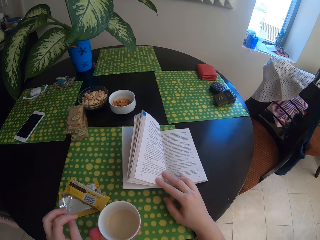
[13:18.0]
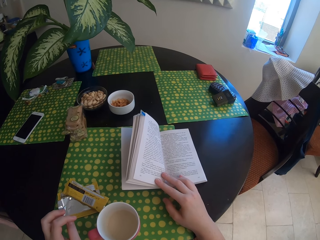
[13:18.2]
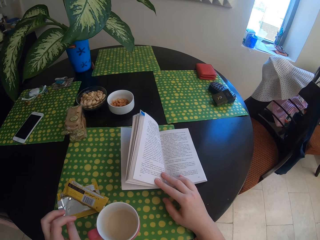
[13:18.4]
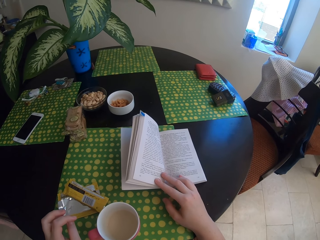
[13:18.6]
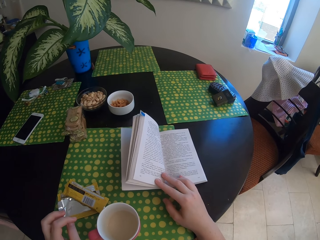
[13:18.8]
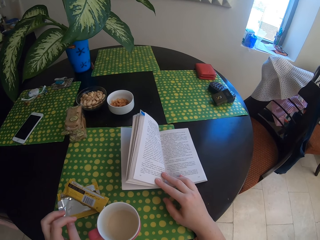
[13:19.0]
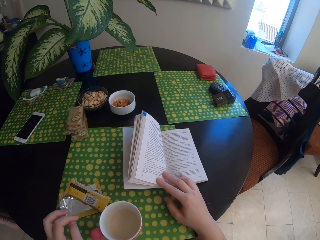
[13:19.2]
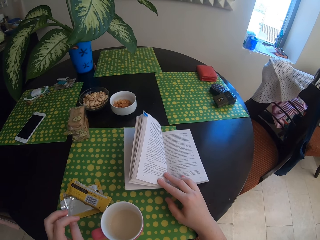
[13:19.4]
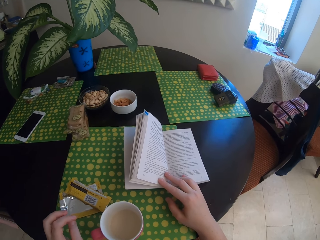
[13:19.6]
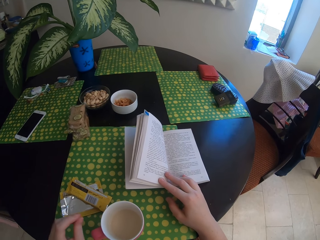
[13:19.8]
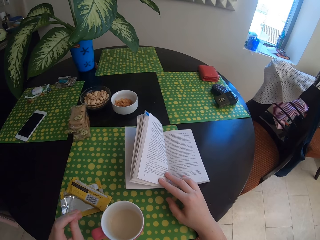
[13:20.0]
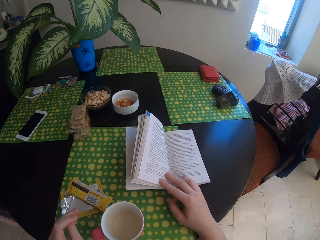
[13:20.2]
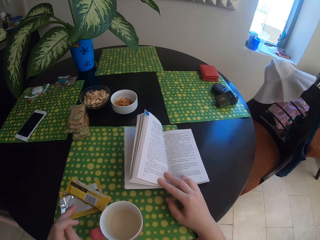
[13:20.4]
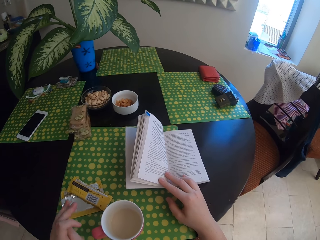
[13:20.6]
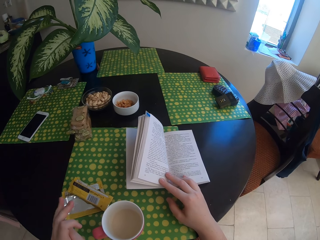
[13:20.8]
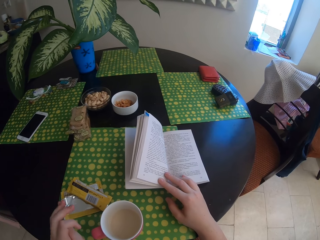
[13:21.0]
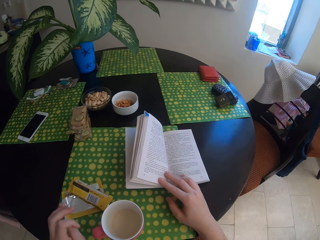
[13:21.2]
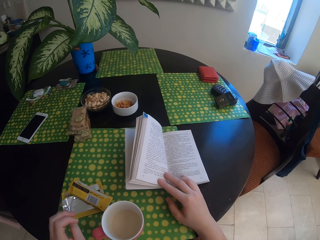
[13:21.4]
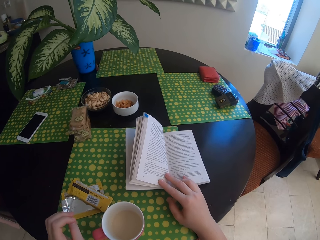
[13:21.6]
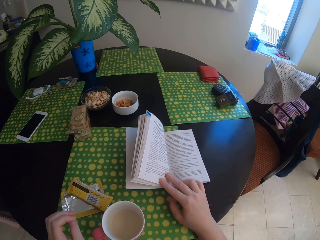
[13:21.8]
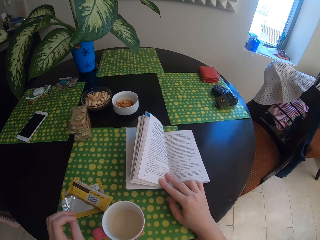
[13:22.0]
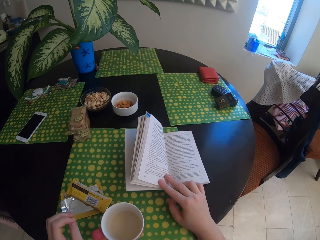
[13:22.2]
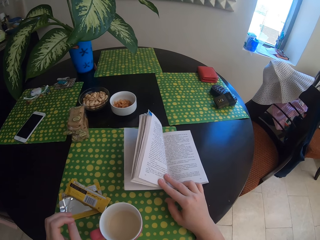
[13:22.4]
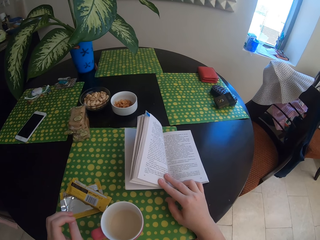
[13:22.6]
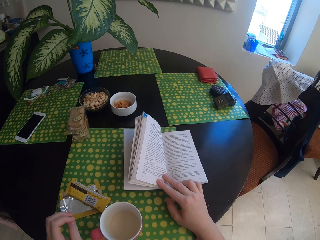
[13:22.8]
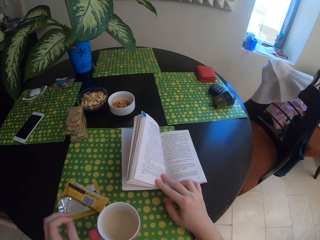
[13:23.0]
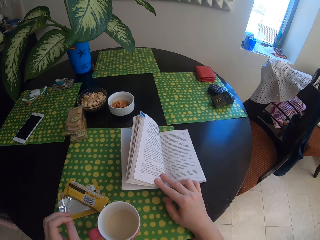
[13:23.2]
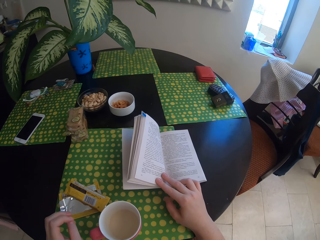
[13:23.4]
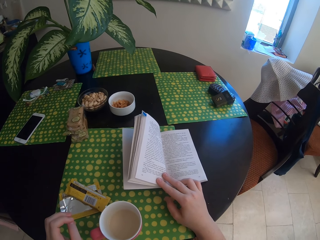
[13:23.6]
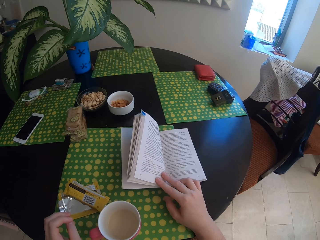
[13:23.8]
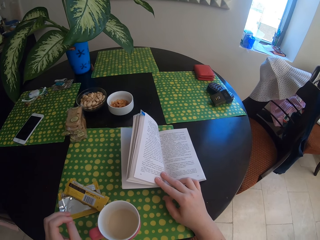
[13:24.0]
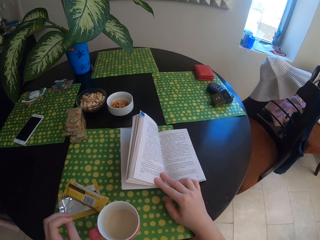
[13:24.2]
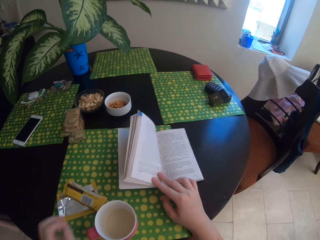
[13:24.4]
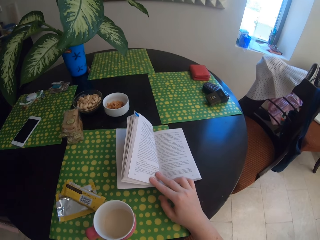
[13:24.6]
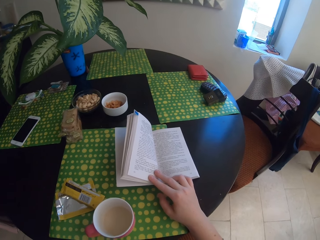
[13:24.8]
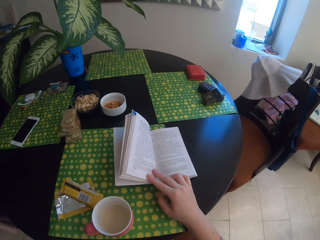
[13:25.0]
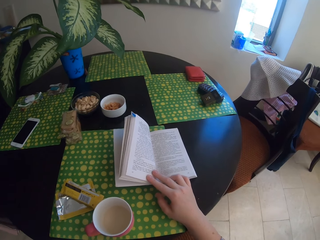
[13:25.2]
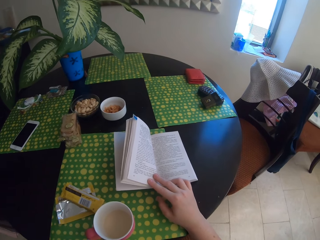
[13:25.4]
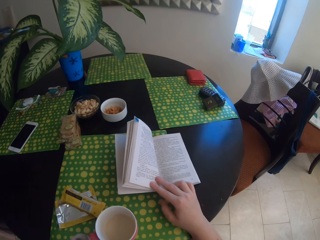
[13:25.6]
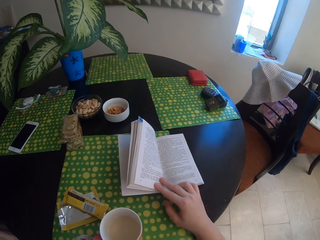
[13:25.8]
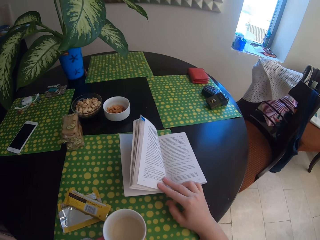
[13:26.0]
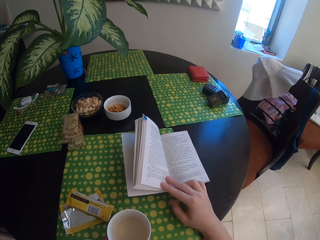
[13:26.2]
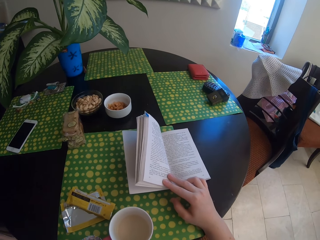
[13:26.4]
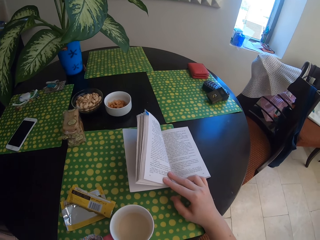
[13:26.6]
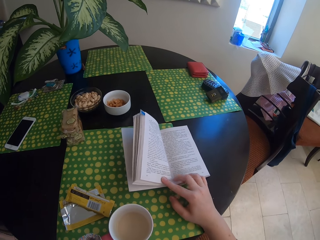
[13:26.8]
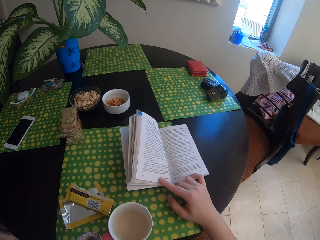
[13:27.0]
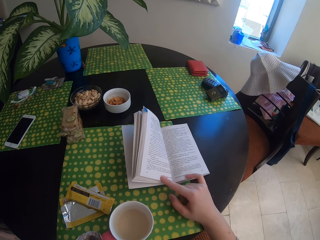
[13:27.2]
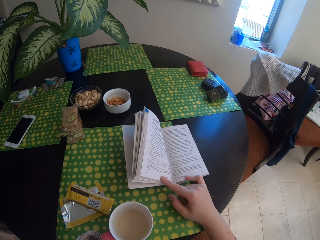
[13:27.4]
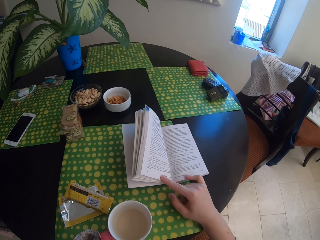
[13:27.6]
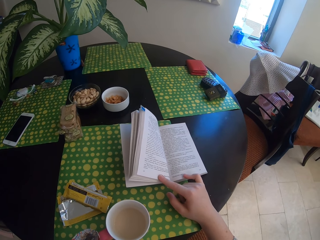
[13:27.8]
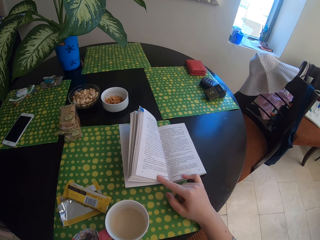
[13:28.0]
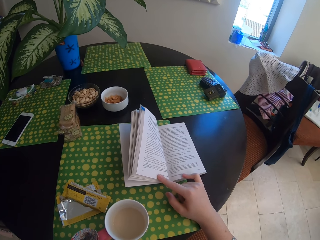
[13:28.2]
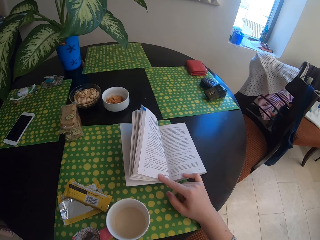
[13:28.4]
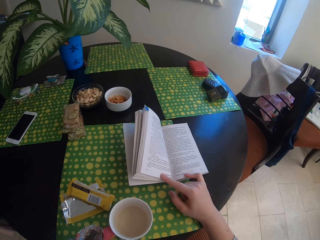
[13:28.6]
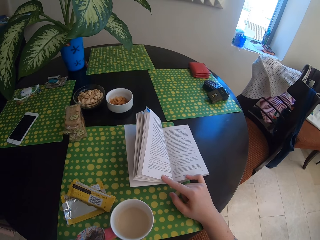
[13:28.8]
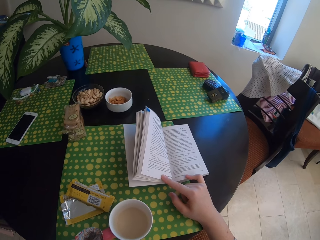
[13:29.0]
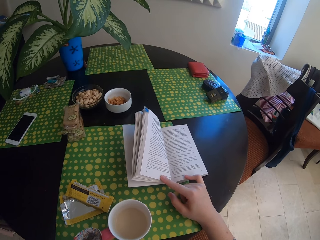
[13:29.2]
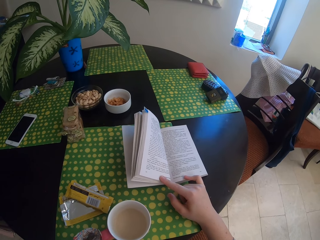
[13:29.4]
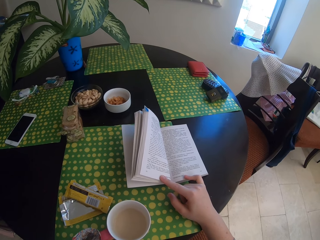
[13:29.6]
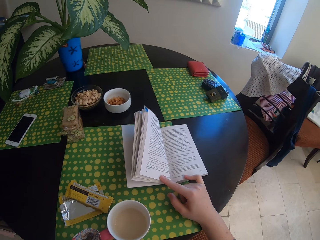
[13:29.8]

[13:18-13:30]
The camera wearer touches a book.

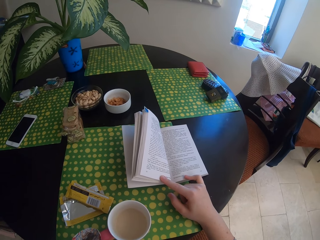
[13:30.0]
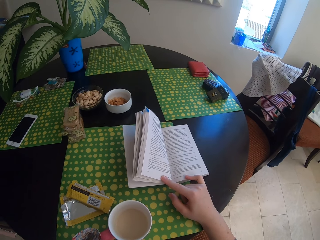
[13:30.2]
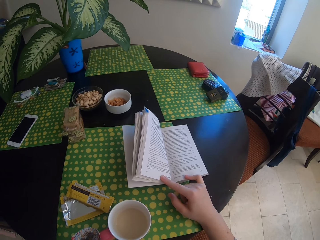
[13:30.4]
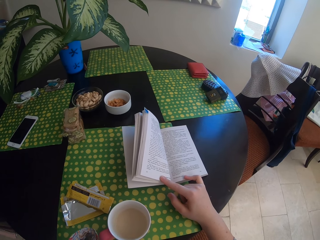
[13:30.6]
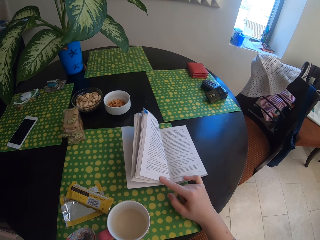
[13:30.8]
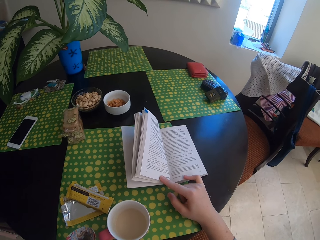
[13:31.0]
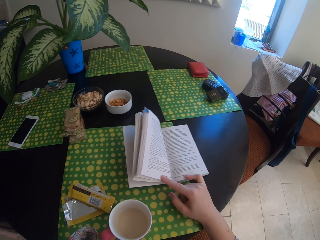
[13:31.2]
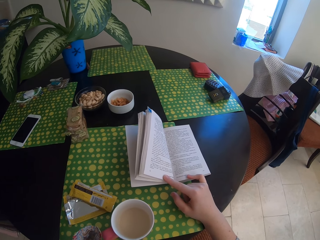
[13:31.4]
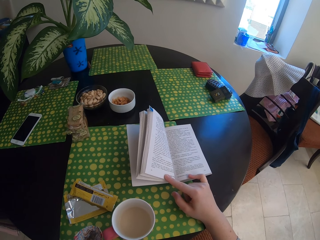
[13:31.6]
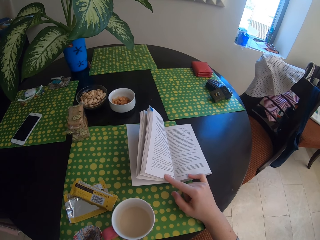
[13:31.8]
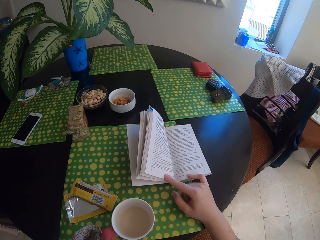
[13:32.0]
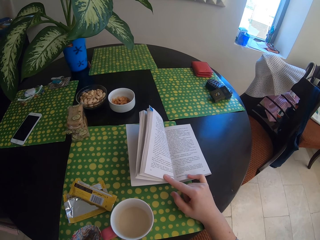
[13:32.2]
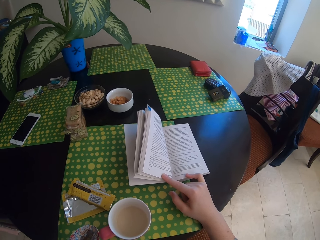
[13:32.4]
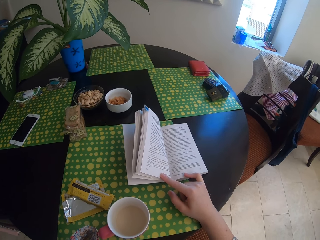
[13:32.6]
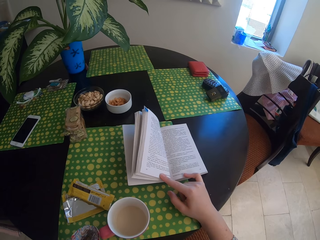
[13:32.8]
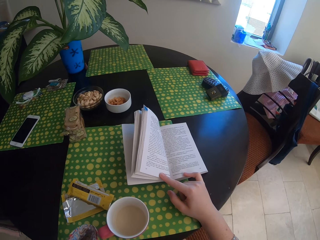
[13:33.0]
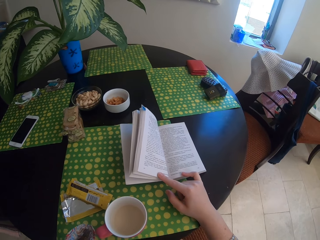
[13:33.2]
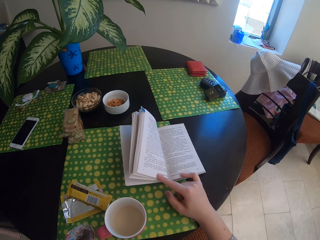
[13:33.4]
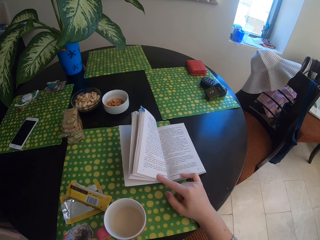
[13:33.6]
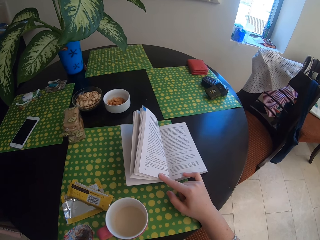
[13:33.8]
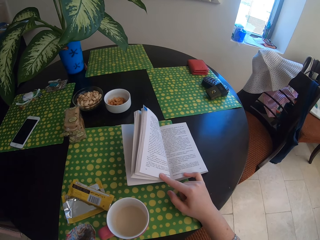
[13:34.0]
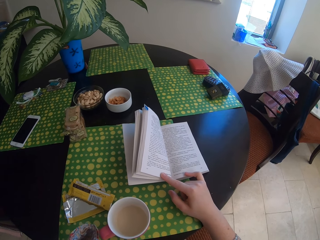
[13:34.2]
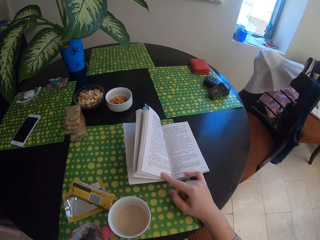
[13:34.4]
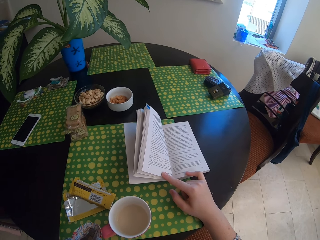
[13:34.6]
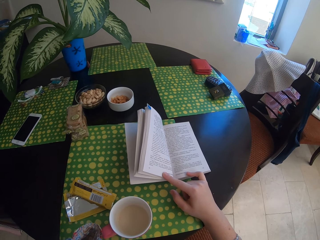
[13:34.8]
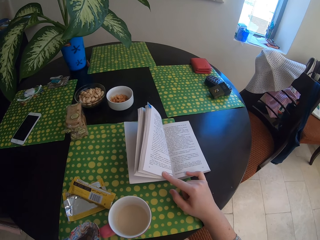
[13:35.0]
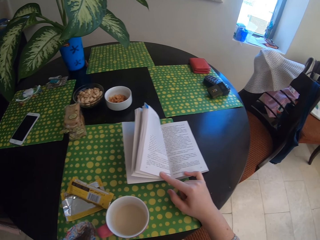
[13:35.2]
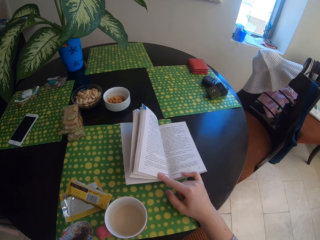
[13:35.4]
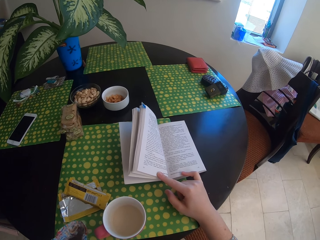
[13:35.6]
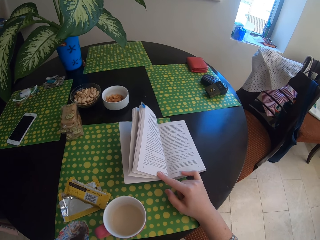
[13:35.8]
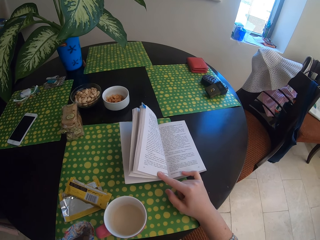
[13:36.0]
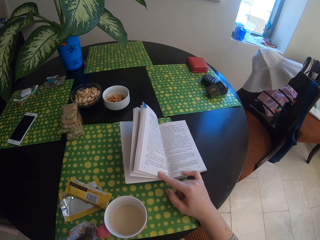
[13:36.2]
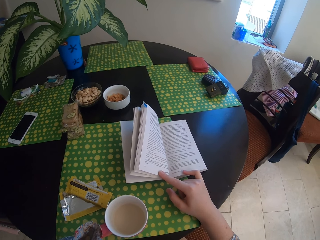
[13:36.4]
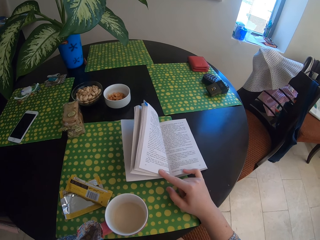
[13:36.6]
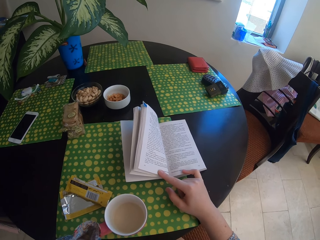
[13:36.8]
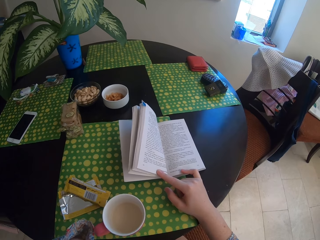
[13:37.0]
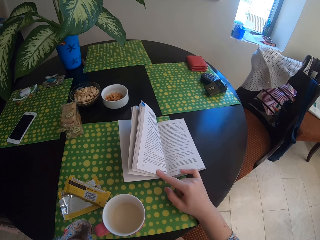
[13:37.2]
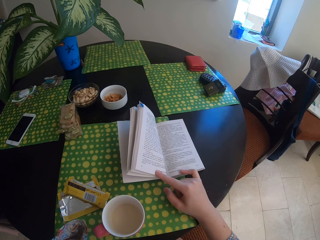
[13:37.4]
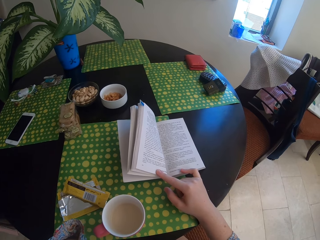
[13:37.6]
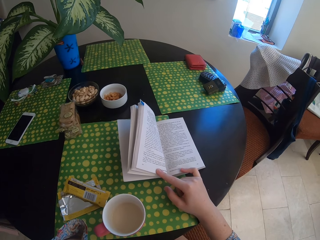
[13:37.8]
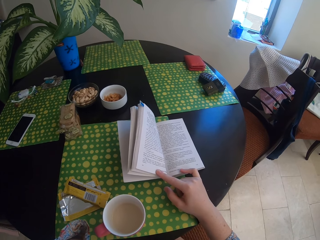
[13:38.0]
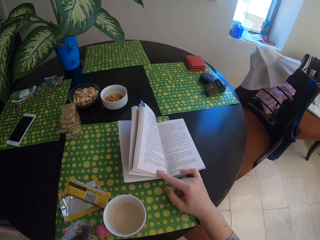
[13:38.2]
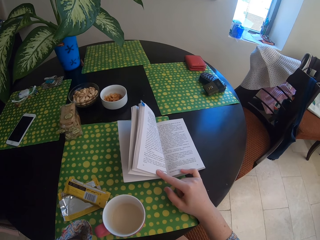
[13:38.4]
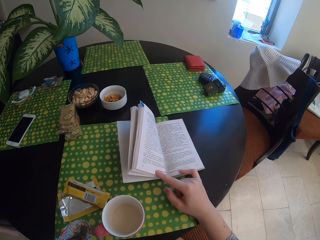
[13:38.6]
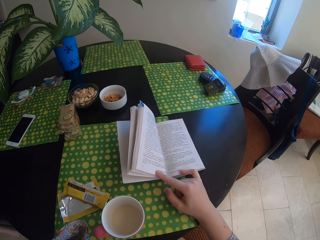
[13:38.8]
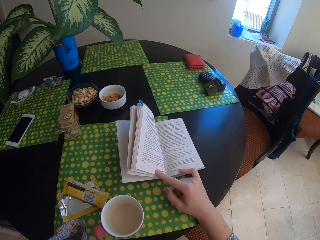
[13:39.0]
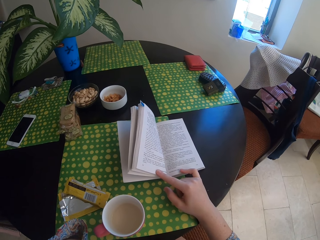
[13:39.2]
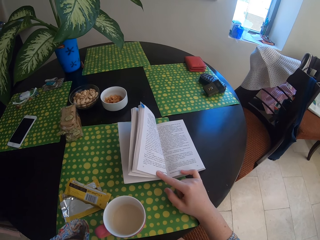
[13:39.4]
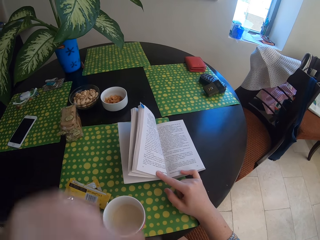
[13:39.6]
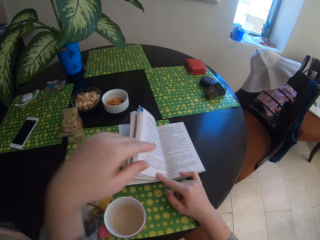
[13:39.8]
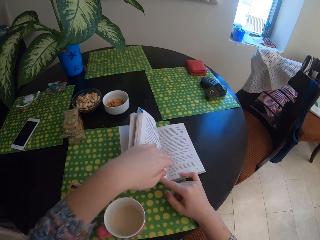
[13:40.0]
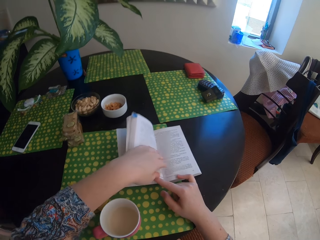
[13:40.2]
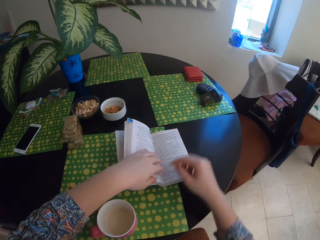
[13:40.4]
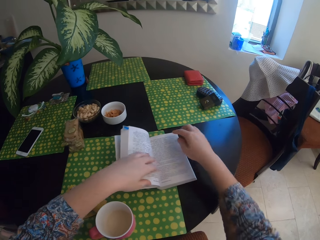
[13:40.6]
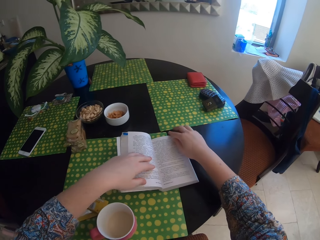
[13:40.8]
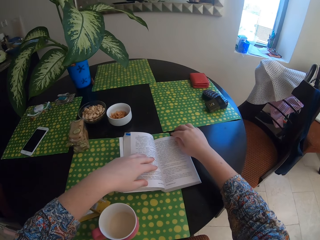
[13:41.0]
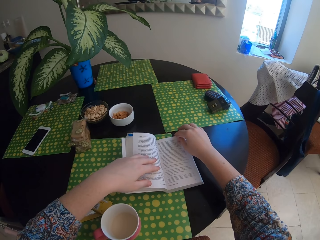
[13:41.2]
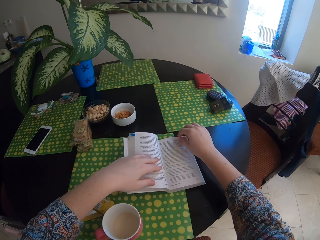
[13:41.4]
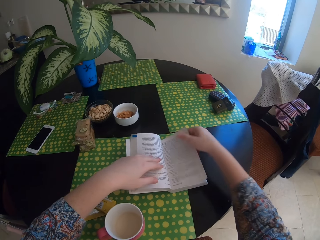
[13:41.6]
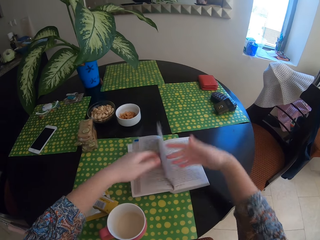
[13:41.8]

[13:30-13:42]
The camera wearer touches a book.
